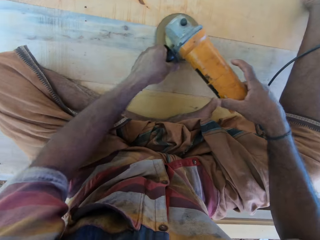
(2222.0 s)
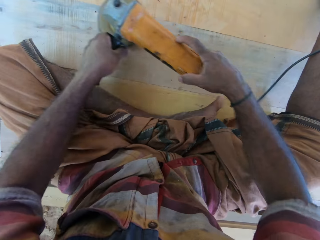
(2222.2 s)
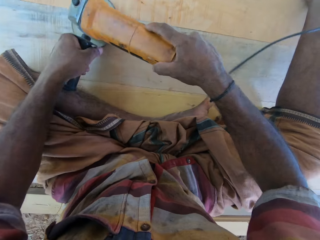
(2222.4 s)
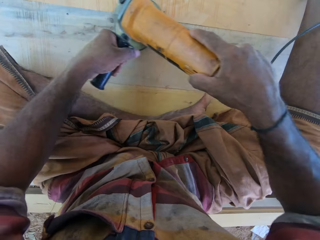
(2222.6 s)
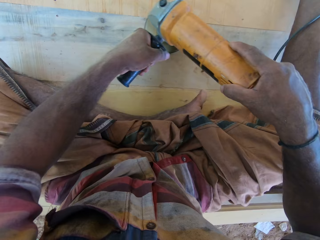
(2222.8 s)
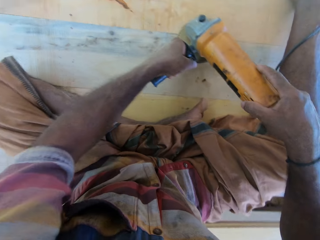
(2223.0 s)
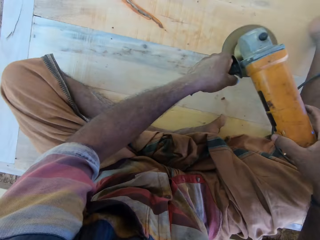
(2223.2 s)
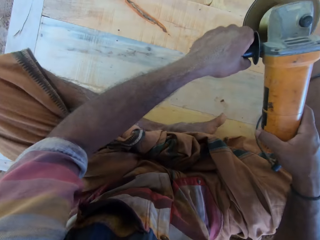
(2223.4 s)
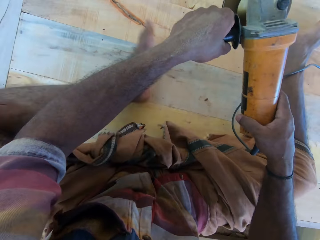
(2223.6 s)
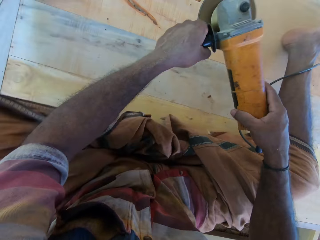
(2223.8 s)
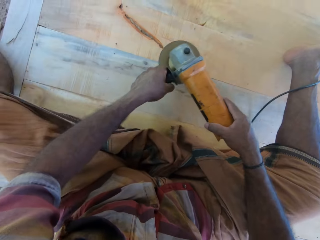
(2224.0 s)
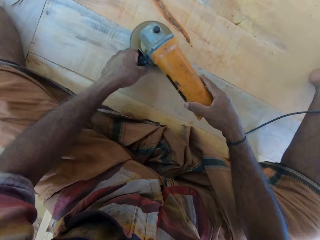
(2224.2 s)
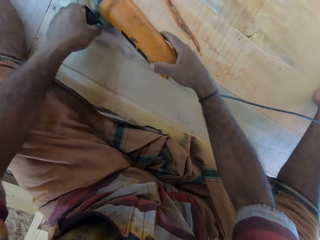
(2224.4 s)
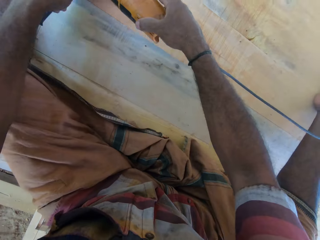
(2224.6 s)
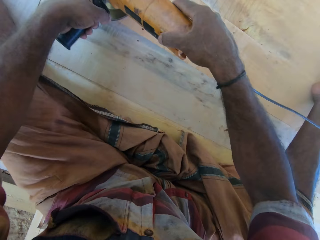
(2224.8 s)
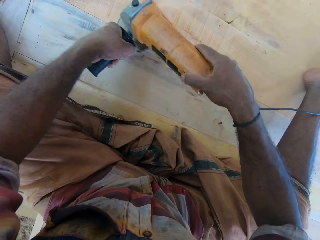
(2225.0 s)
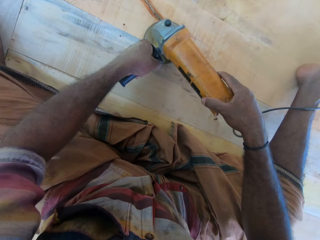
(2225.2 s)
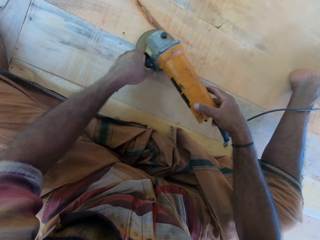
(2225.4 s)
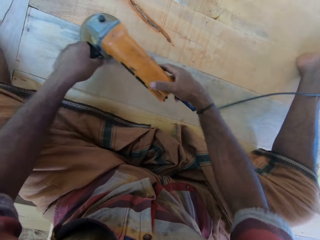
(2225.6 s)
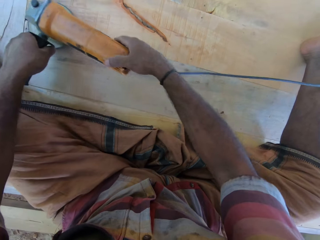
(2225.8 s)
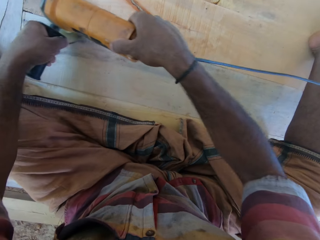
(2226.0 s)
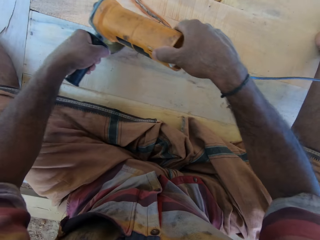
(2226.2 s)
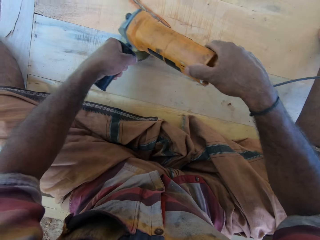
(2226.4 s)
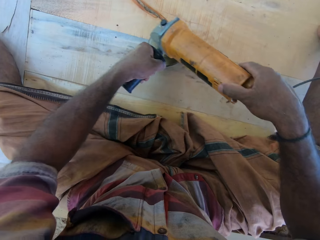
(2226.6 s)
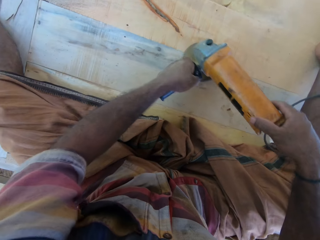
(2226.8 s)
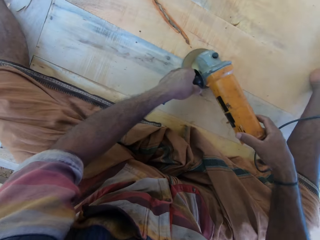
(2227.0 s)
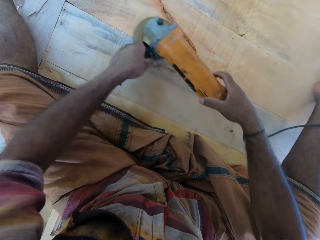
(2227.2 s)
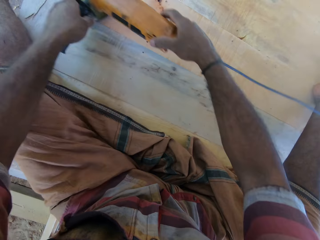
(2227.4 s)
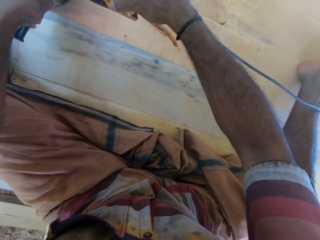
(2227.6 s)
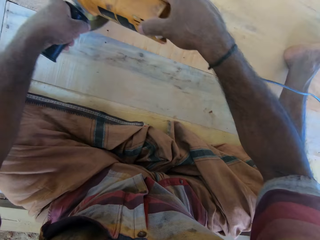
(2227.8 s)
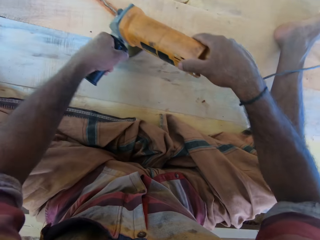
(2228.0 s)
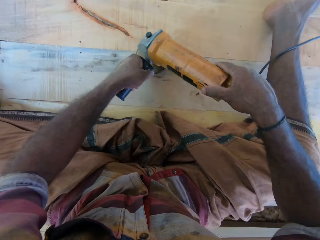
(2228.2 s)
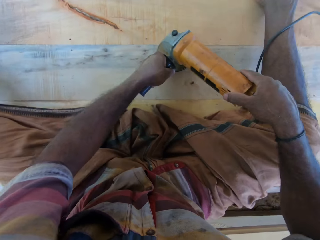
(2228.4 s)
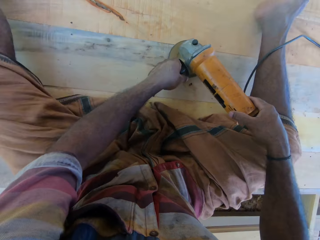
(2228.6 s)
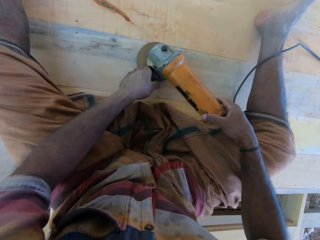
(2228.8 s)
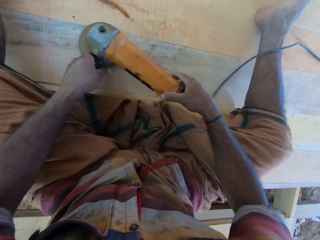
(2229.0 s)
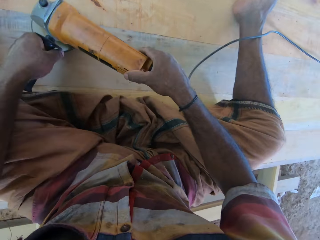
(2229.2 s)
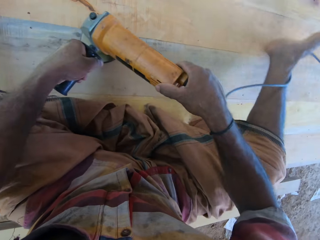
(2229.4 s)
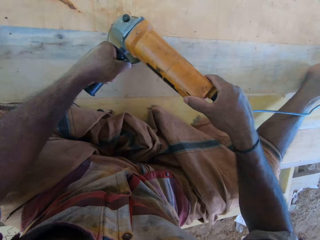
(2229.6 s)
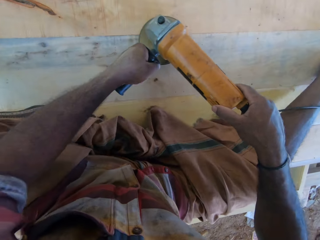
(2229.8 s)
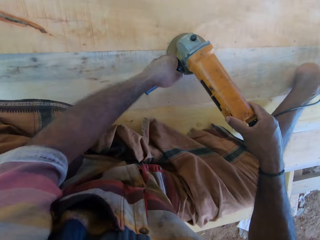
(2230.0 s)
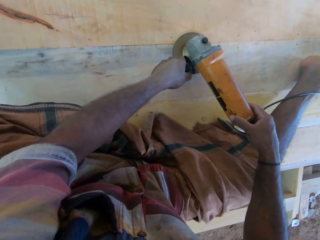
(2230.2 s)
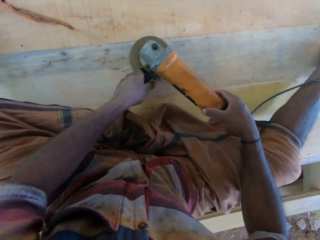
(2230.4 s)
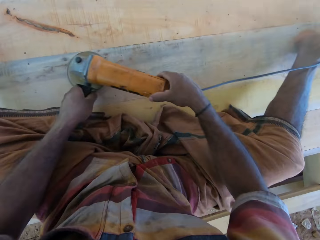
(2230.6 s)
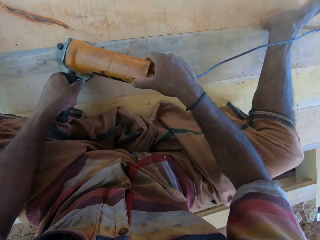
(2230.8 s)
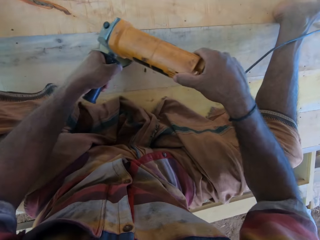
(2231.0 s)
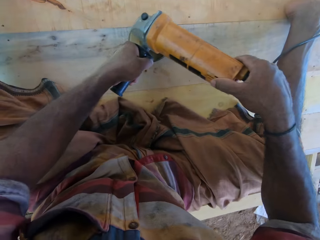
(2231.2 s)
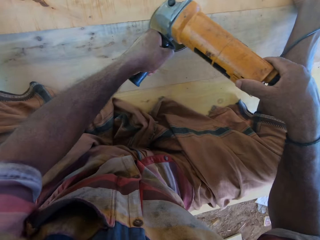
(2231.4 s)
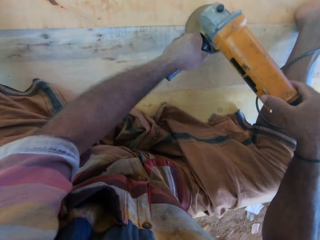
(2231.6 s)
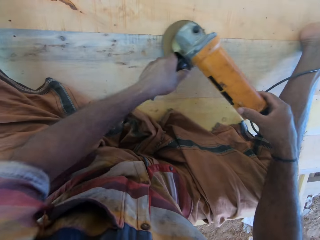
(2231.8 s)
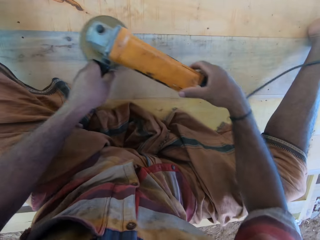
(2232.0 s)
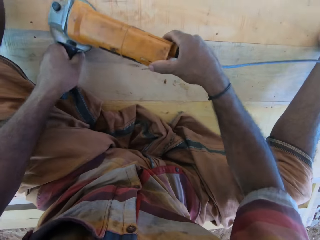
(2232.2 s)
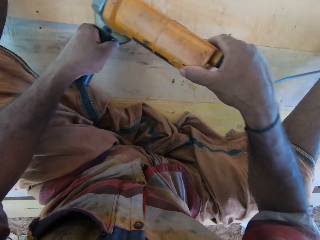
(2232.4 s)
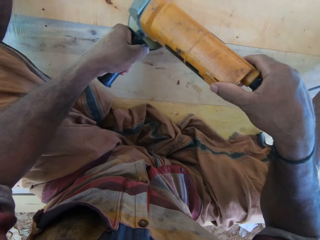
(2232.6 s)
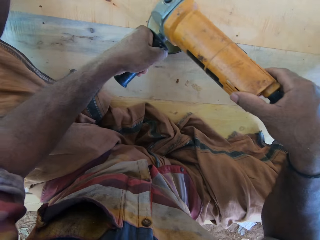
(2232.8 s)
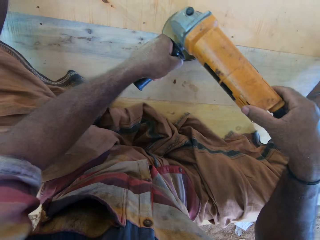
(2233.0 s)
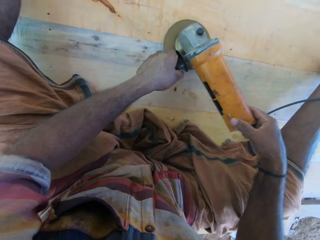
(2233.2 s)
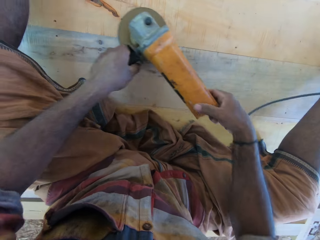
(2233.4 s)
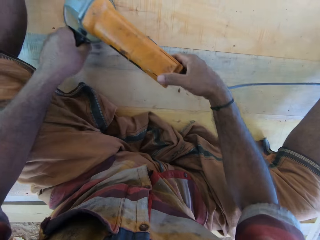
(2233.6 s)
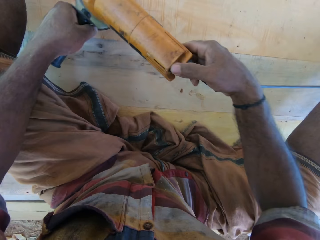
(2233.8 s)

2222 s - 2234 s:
The camera wearer adjusts his leg. He stretches his leg. He polishes the wood using an electric grinder with both hands.

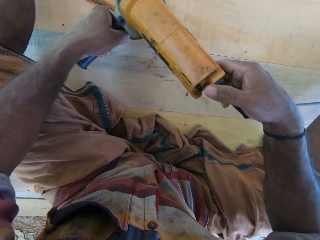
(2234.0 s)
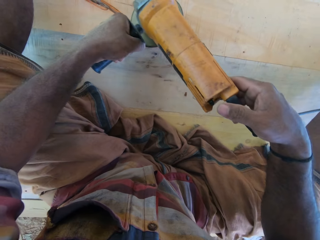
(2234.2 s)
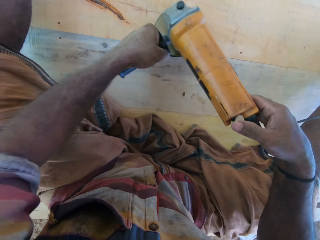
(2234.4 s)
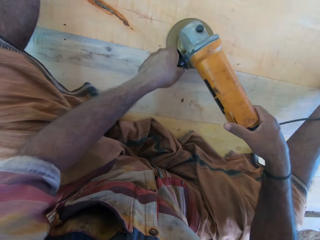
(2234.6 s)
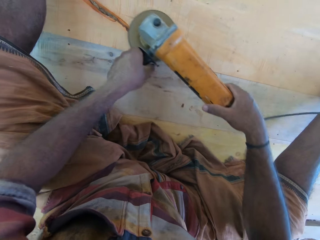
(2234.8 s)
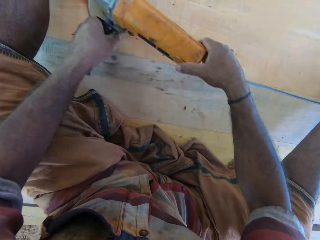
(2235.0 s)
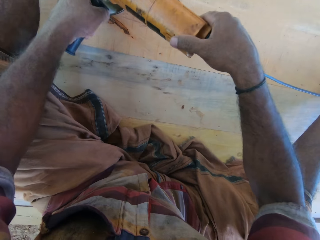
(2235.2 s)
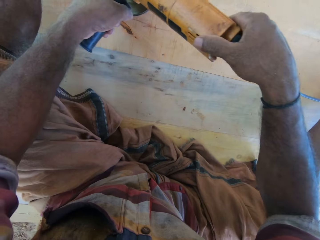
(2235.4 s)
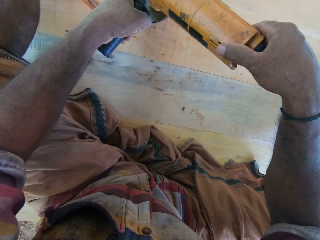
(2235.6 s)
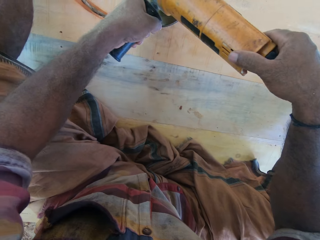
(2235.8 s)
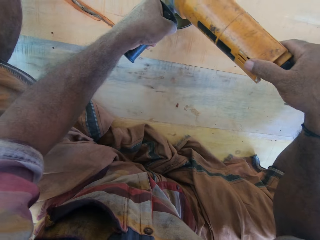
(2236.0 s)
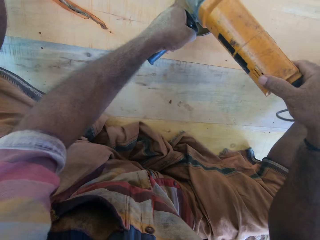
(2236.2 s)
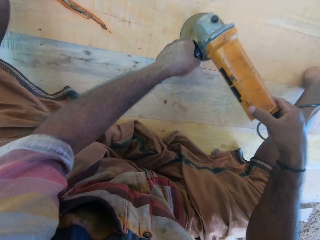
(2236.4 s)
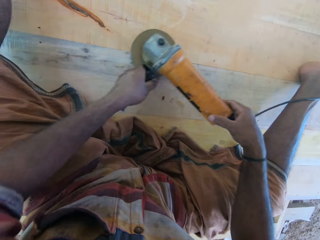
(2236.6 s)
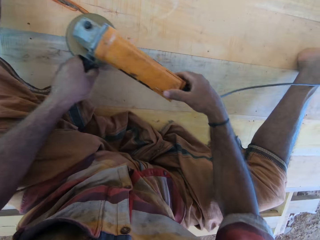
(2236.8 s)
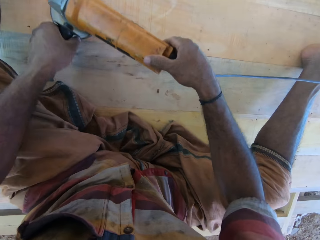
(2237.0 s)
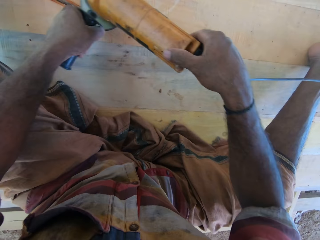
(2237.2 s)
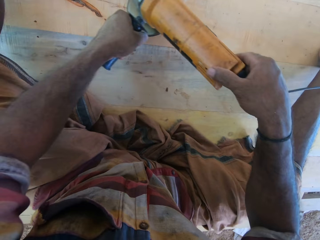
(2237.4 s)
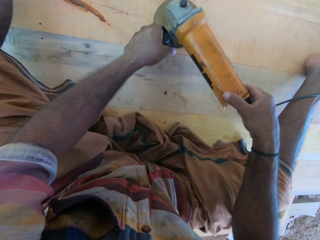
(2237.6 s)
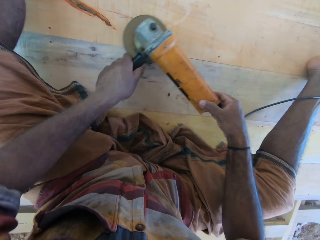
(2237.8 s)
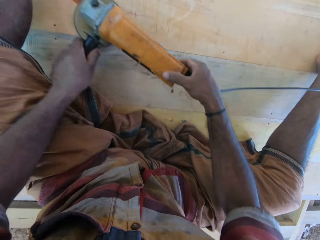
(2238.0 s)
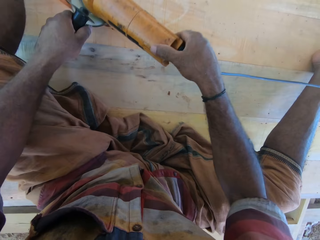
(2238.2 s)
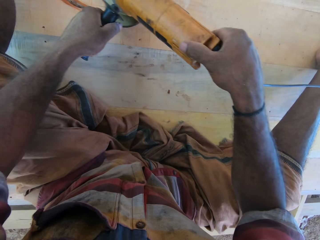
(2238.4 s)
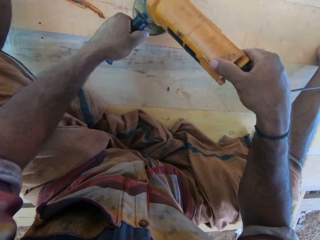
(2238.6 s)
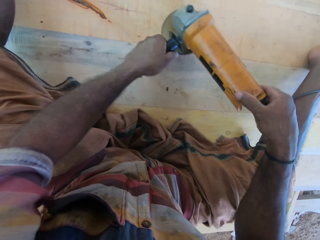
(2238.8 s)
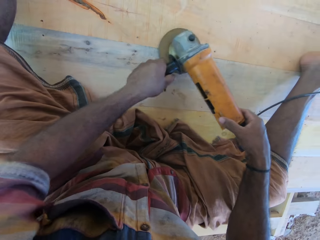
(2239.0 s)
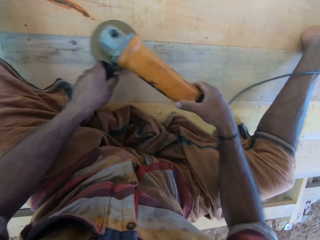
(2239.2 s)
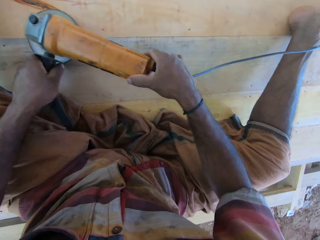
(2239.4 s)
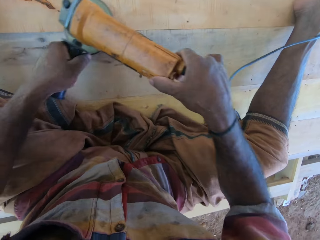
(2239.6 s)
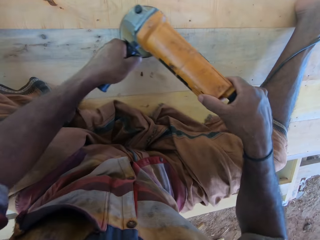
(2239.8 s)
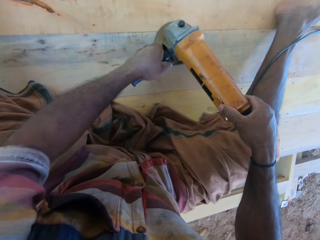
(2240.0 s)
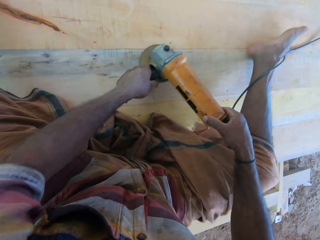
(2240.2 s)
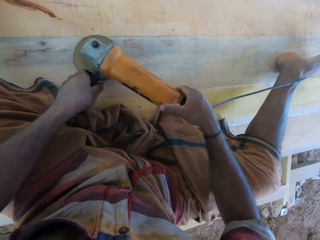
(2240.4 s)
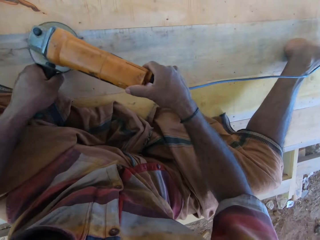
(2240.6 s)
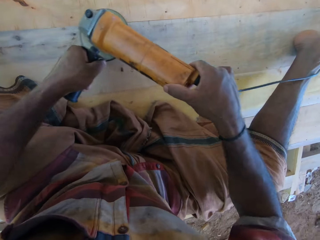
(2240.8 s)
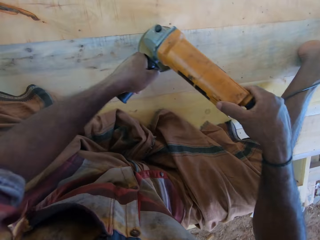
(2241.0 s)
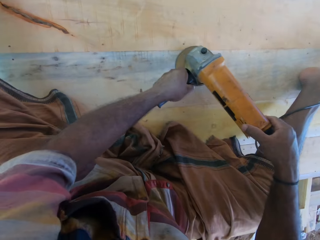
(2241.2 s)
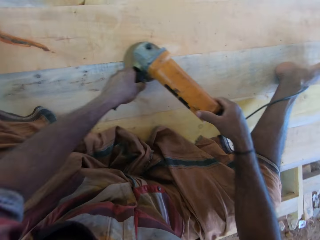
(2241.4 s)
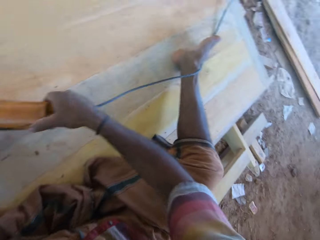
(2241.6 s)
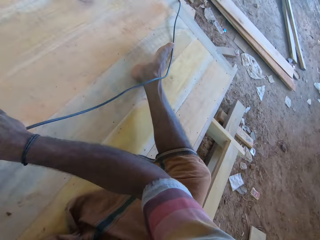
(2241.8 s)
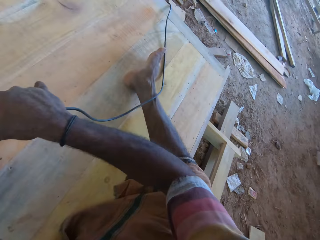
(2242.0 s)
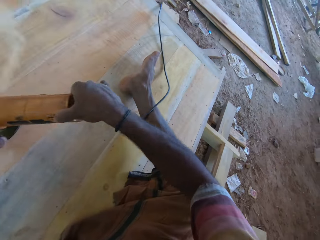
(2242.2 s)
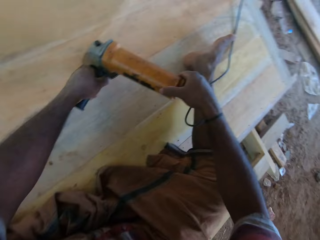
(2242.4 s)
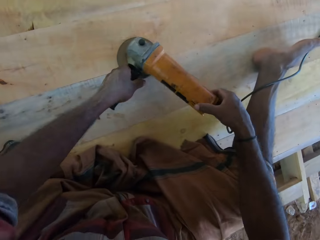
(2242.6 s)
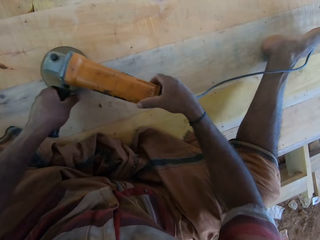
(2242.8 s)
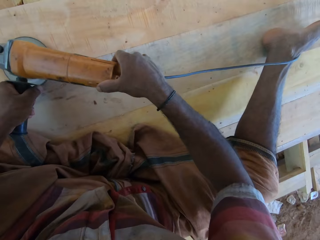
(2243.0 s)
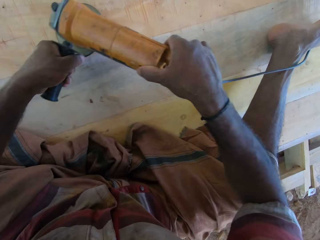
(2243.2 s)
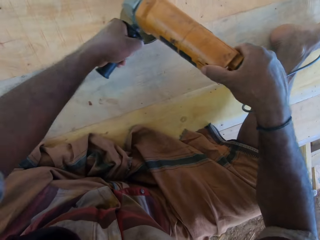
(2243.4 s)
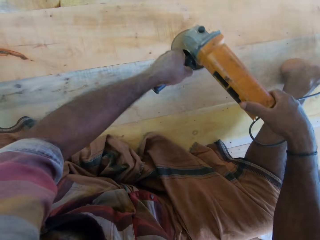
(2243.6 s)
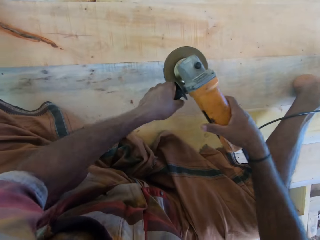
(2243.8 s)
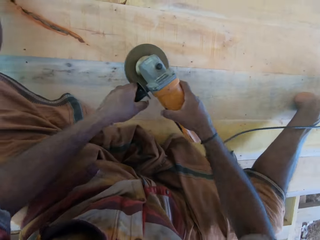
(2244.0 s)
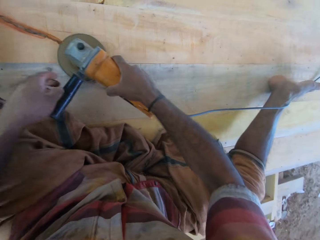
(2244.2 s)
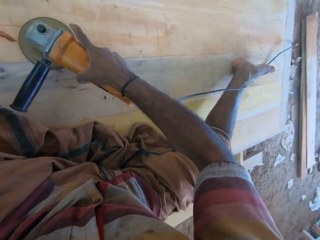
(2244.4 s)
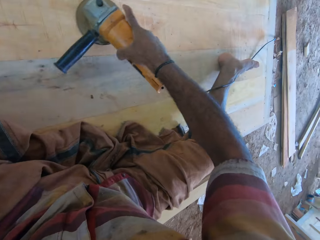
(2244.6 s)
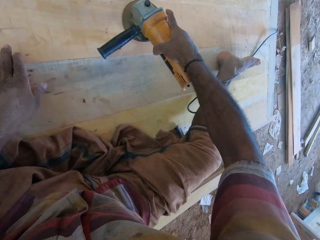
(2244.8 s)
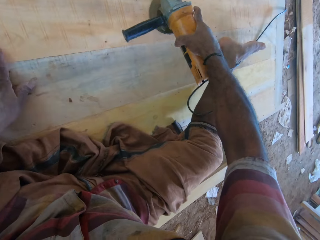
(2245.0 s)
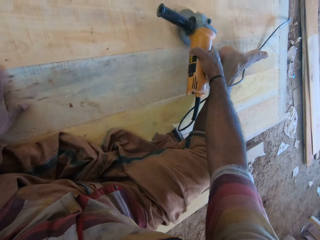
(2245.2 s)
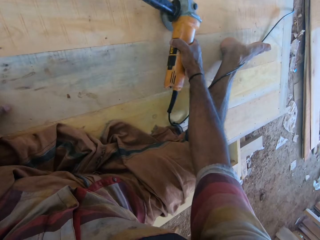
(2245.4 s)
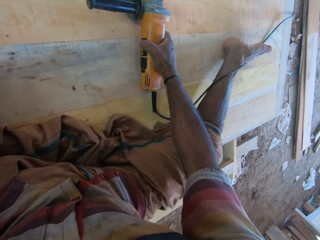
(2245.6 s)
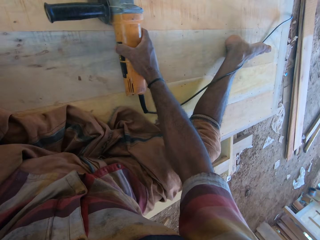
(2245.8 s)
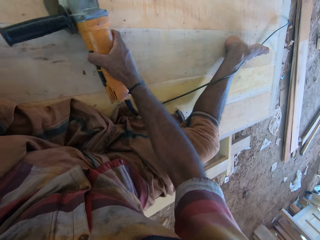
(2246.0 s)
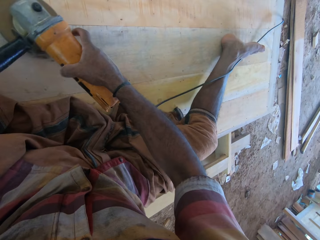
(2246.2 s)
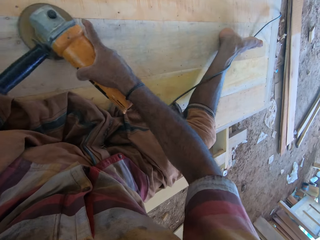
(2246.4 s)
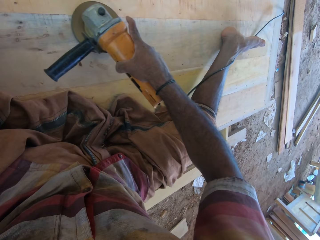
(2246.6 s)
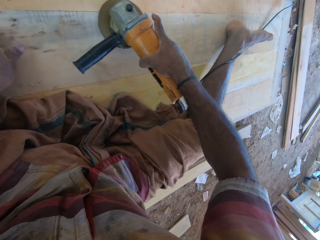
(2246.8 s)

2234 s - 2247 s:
The camera wearer polishes the wood using an electric grinder with his right hand.
